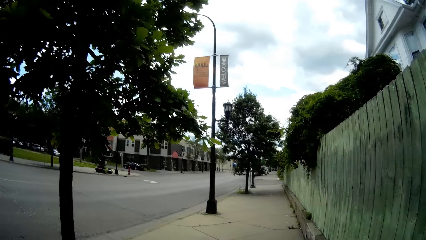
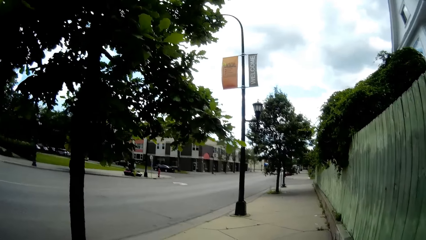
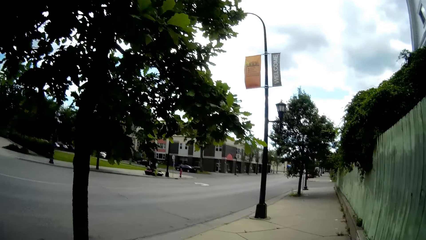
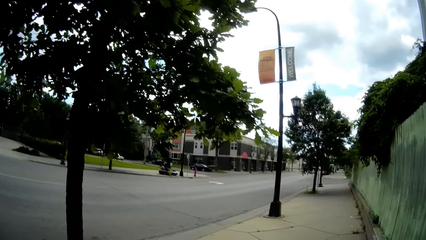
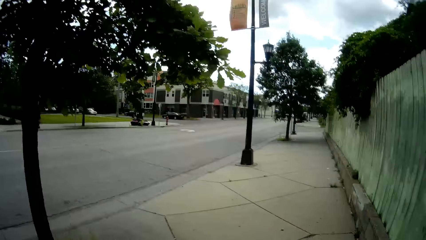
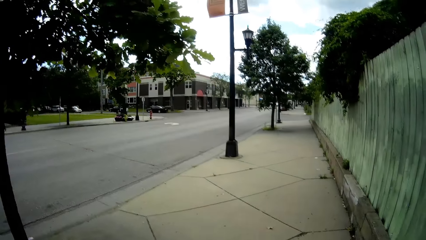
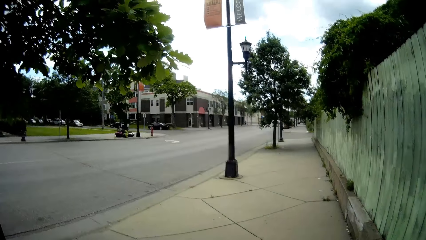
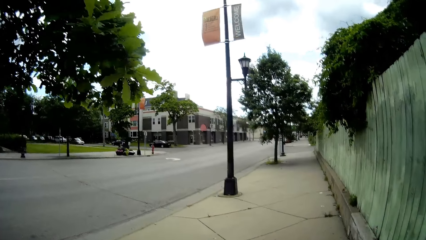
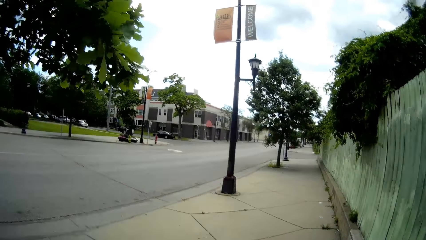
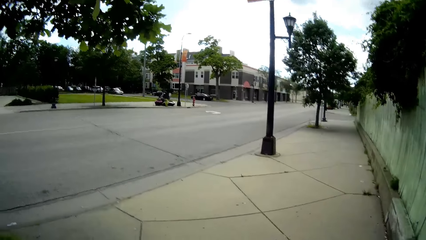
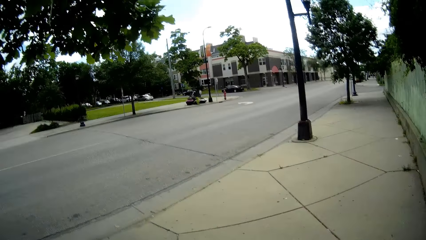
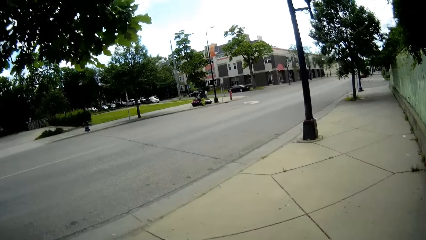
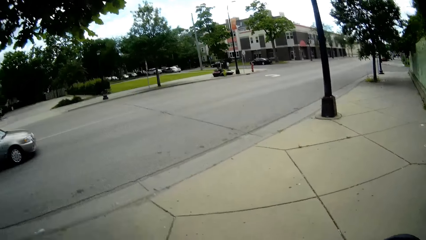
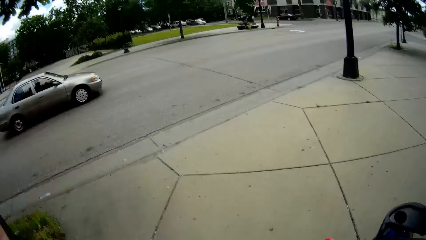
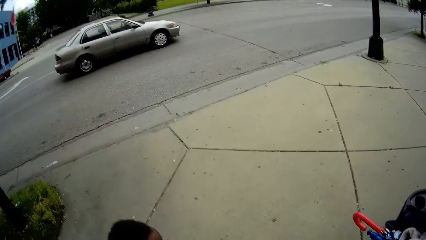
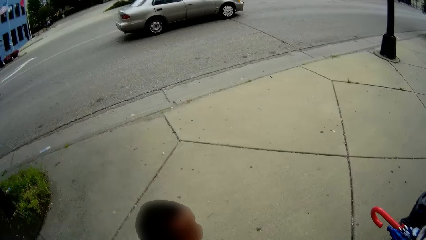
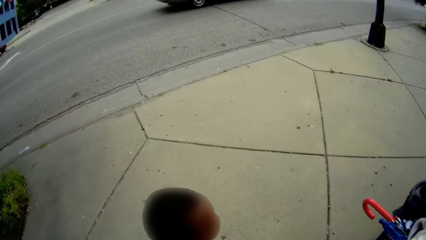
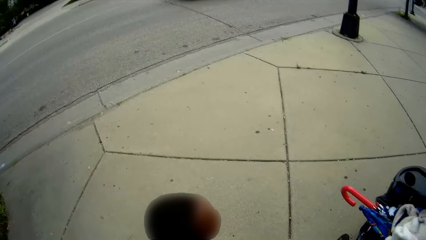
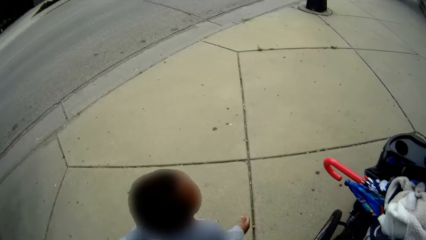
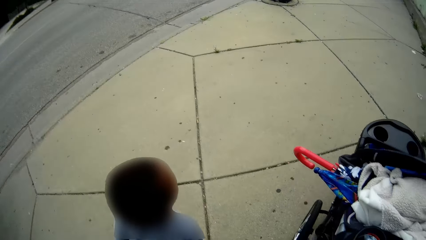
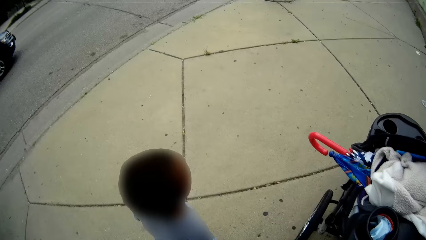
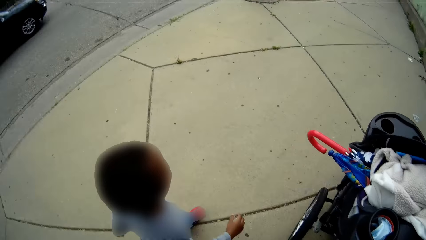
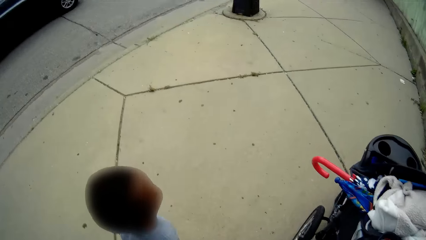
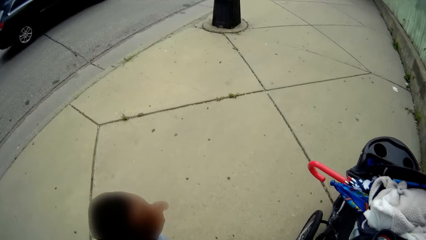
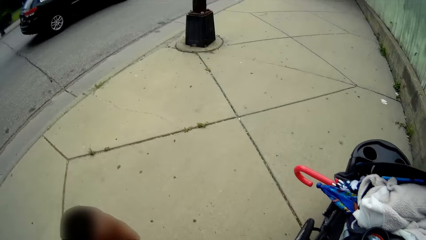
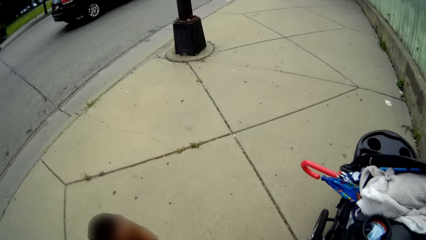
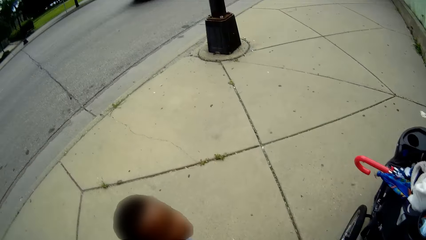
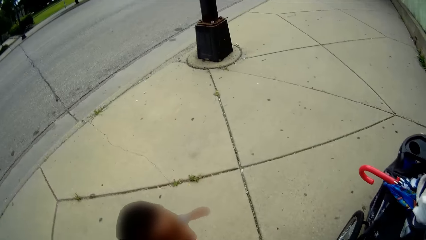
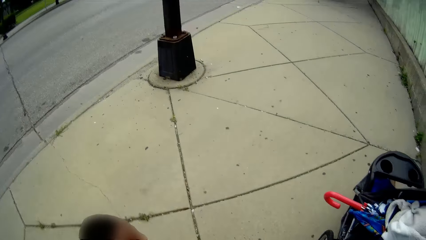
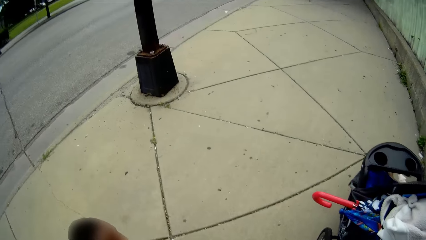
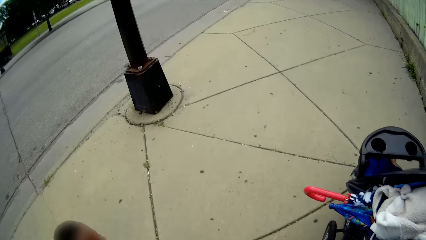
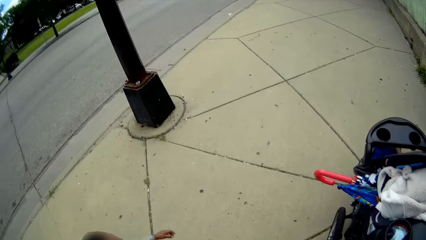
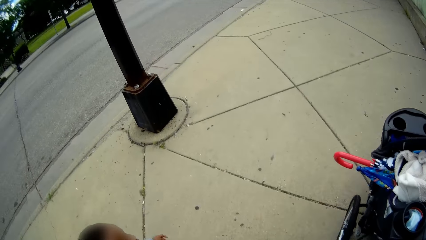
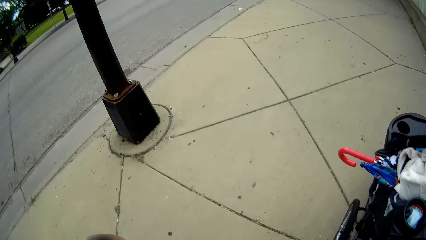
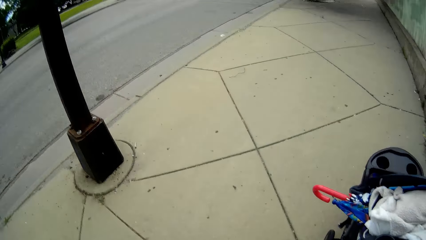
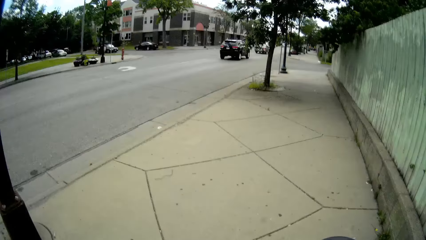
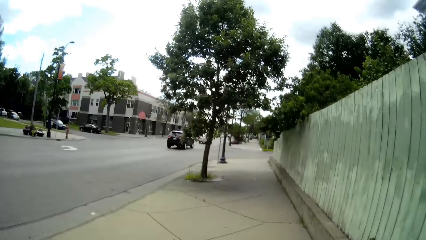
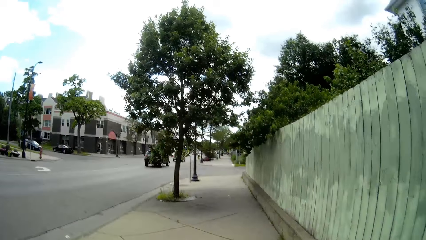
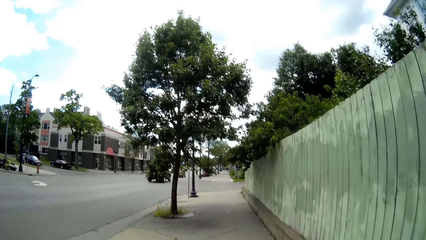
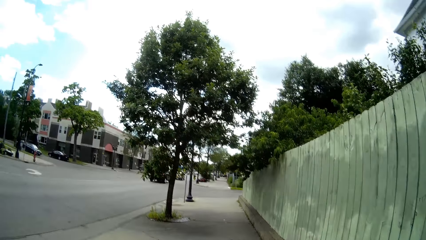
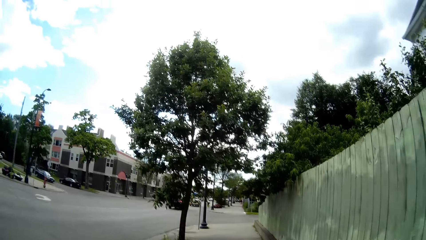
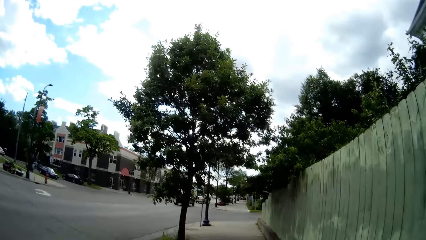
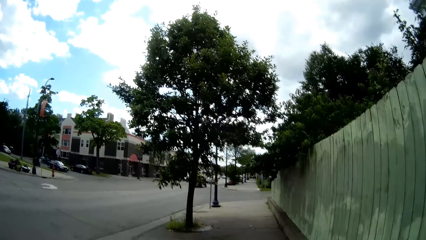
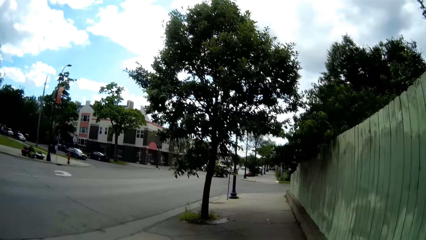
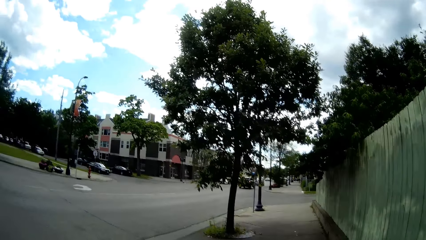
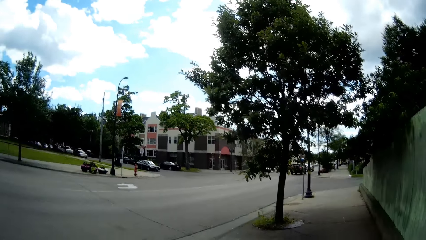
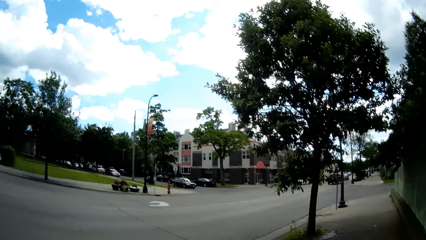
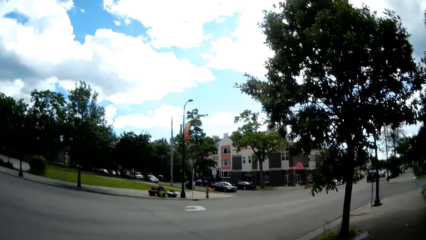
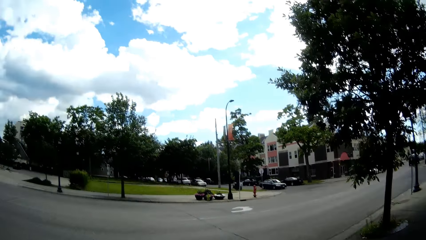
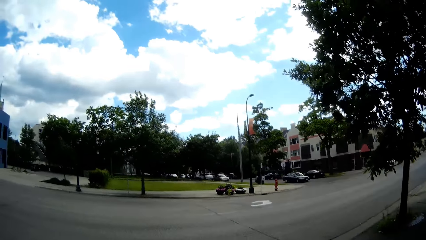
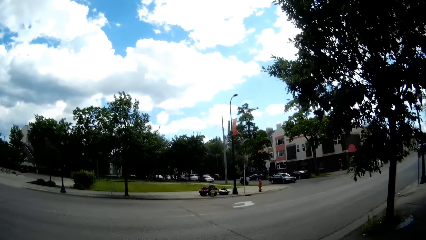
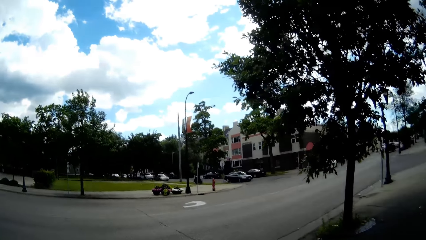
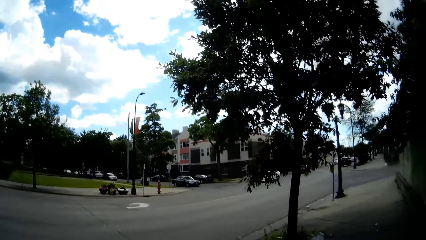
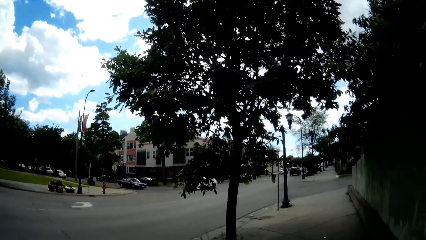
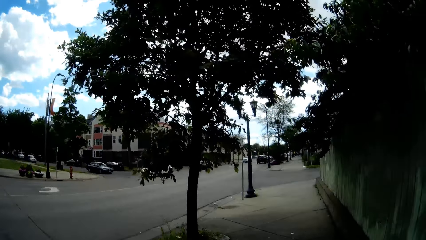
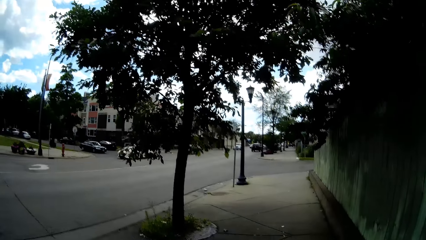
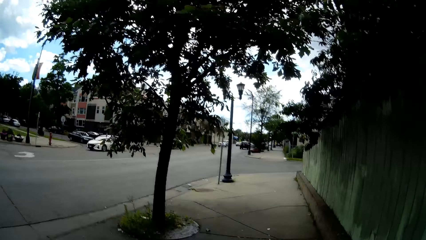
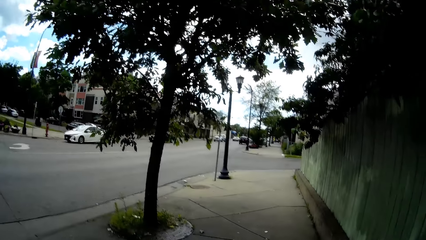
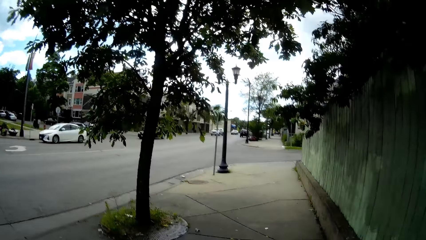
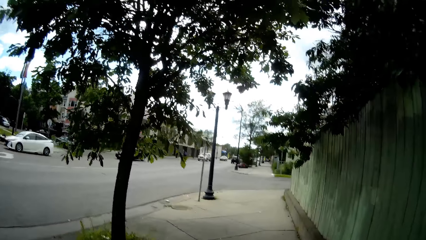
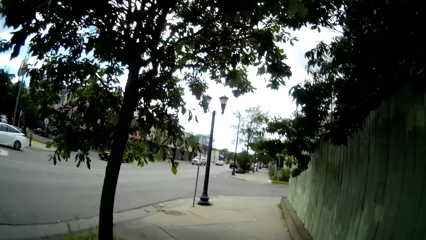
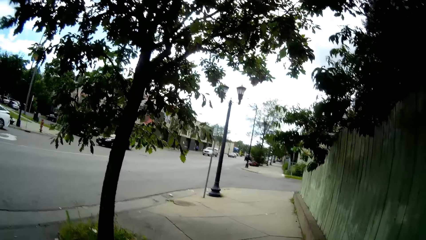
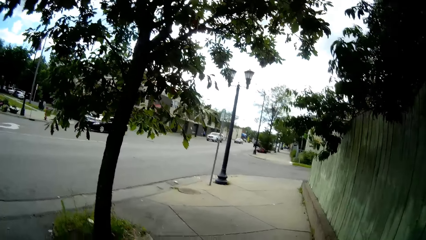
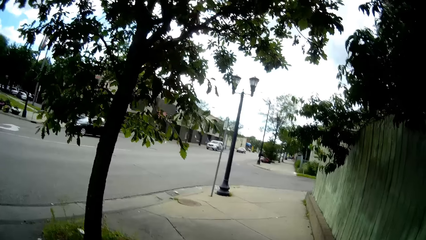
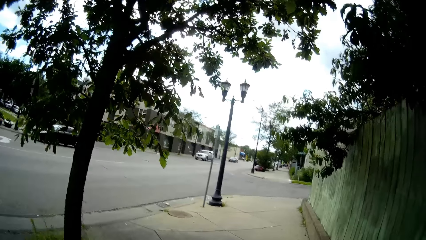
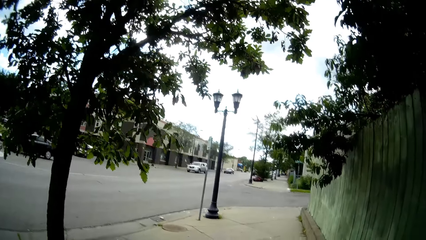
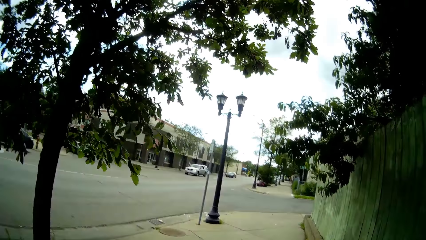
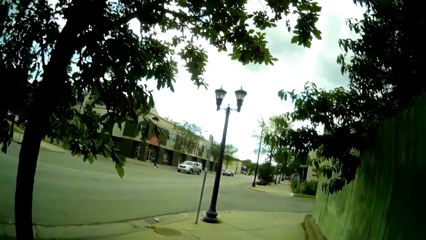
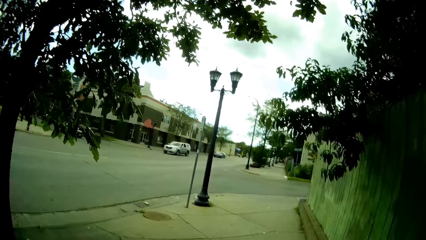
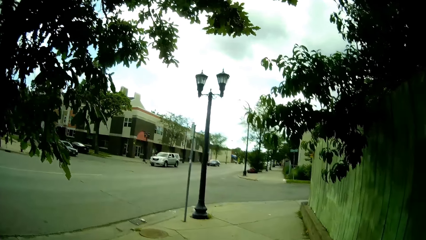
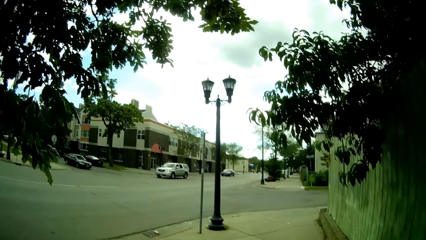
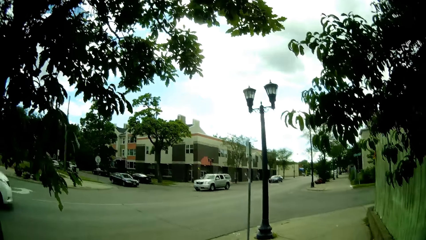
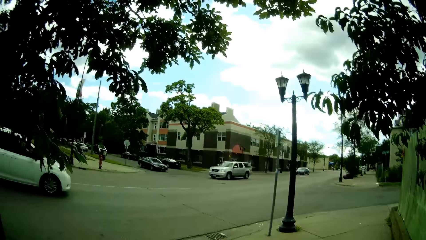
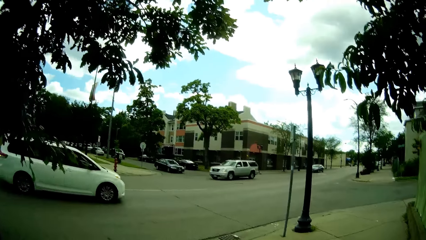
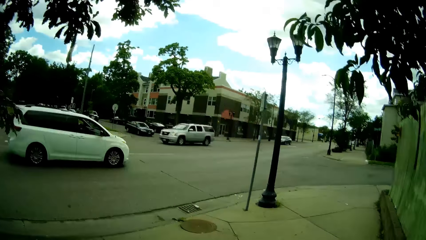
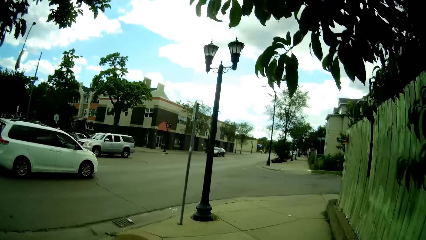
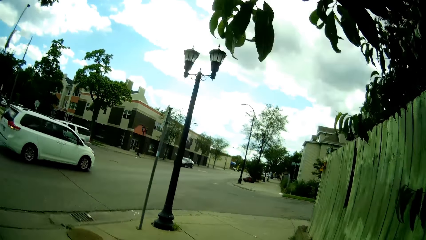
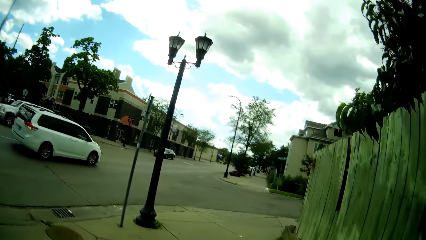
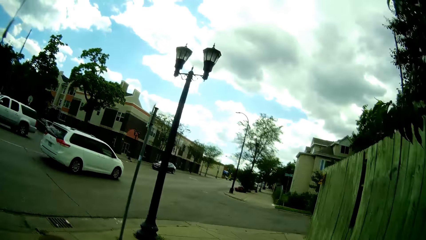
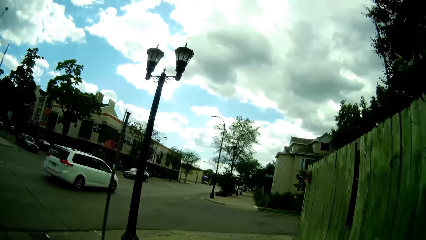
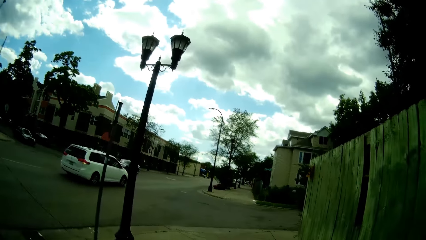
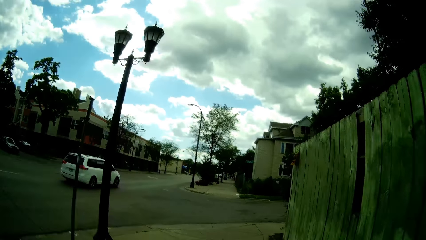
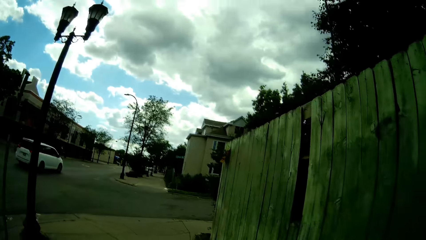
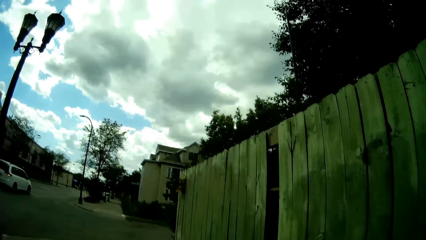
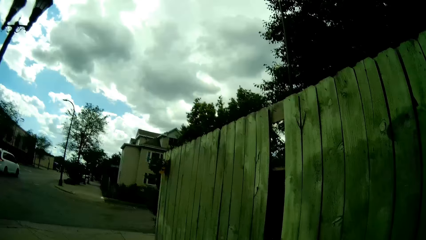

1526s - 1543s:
The camera wearer pushes the stroller through the street. They look at the boy. They walk alongside the boy and talk to the boy.
